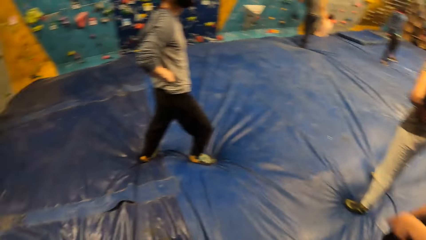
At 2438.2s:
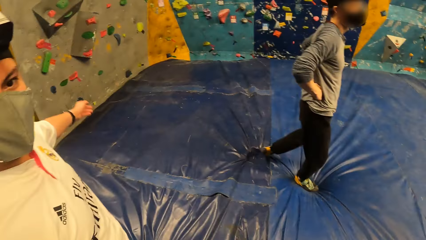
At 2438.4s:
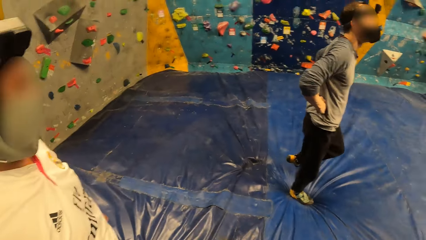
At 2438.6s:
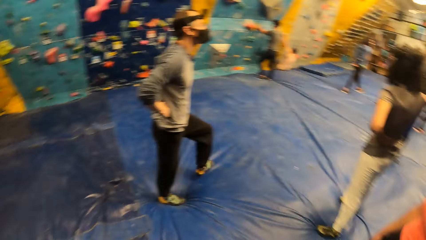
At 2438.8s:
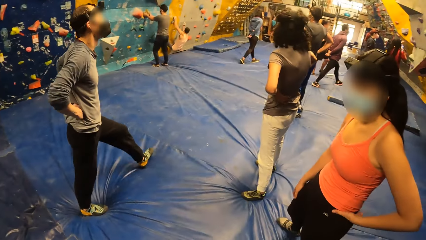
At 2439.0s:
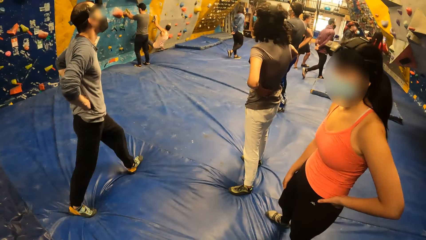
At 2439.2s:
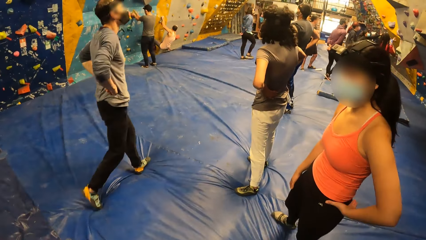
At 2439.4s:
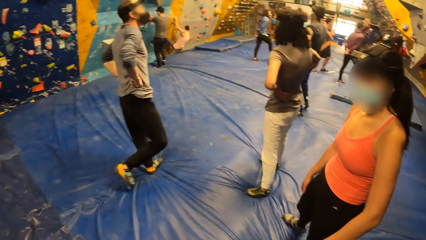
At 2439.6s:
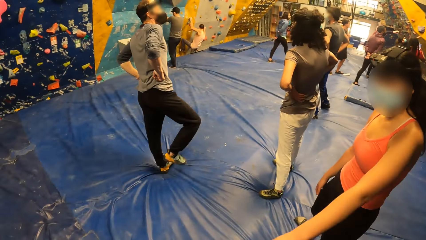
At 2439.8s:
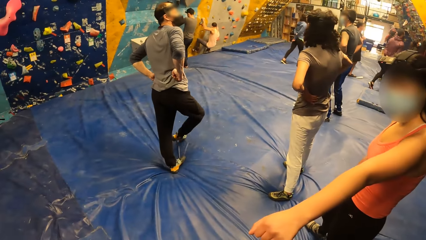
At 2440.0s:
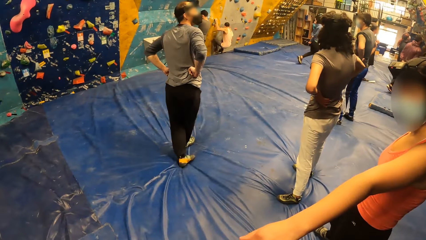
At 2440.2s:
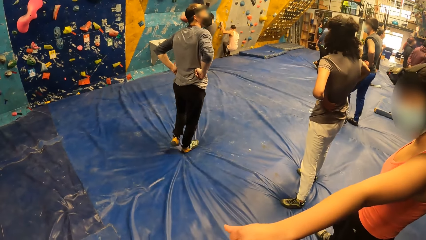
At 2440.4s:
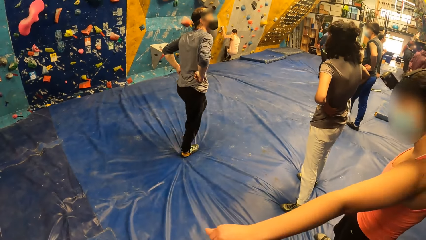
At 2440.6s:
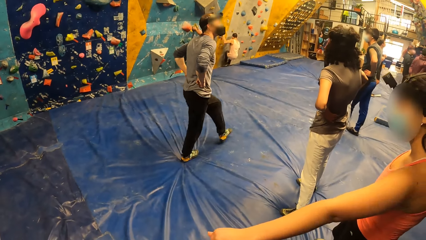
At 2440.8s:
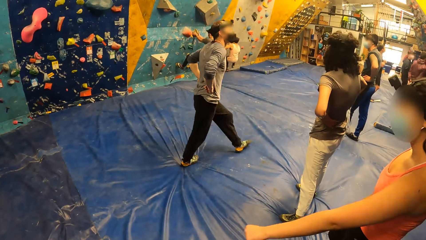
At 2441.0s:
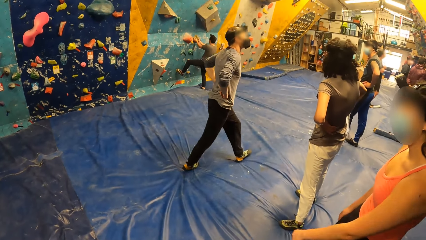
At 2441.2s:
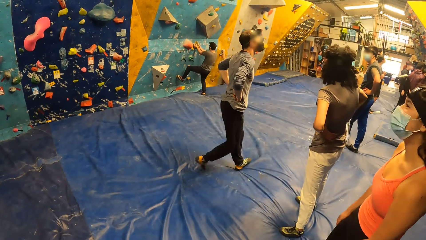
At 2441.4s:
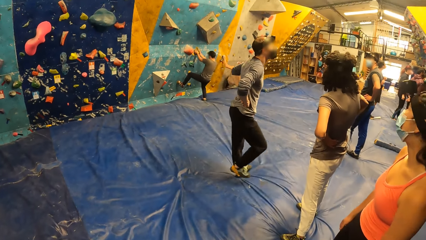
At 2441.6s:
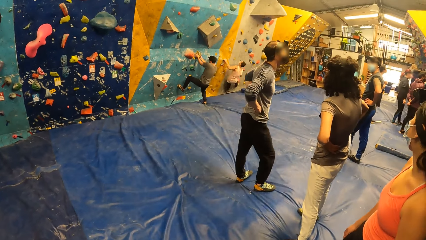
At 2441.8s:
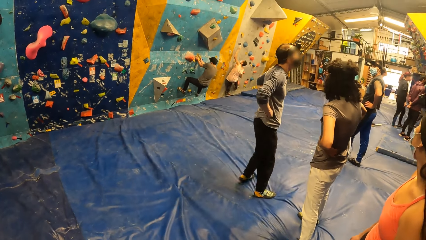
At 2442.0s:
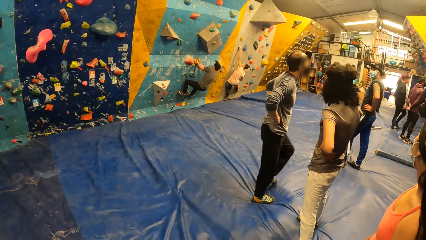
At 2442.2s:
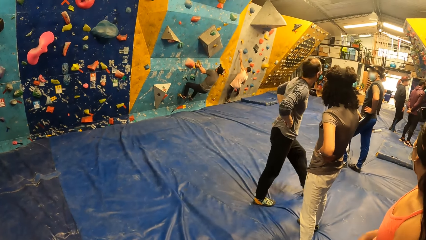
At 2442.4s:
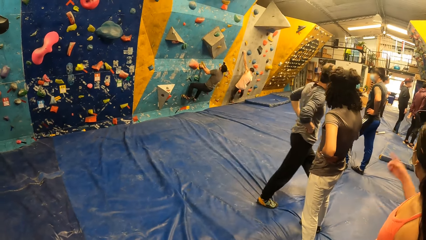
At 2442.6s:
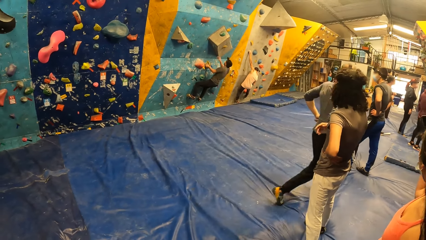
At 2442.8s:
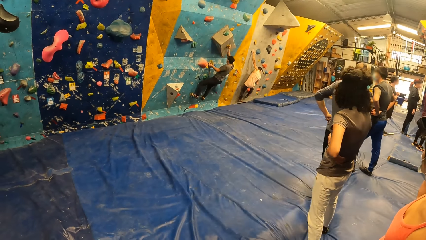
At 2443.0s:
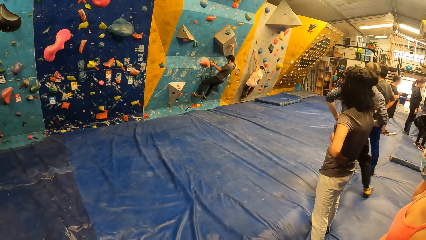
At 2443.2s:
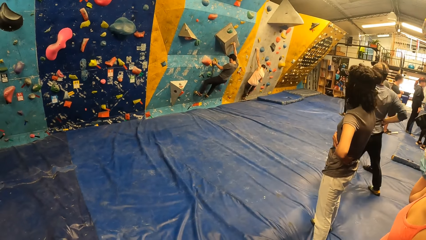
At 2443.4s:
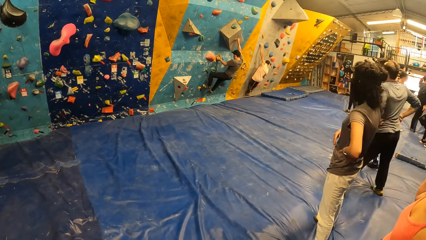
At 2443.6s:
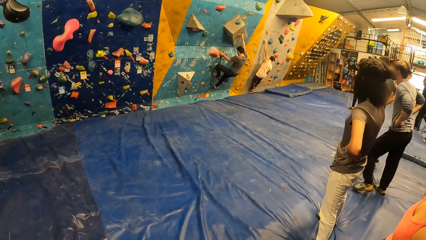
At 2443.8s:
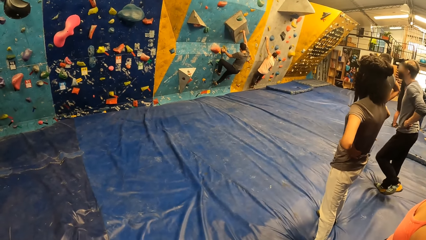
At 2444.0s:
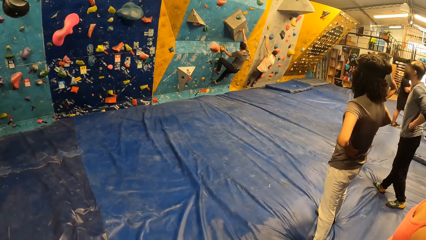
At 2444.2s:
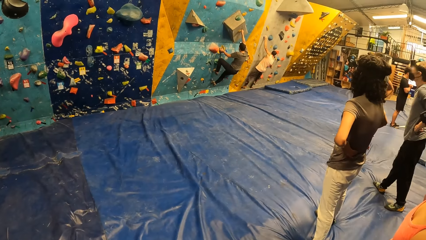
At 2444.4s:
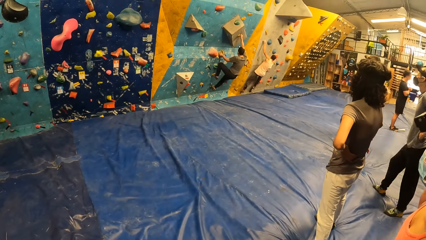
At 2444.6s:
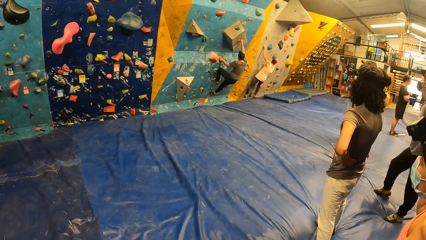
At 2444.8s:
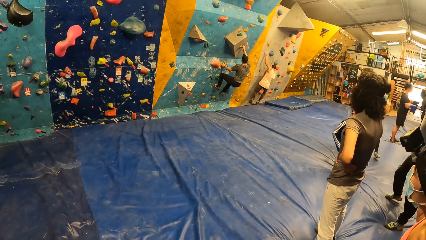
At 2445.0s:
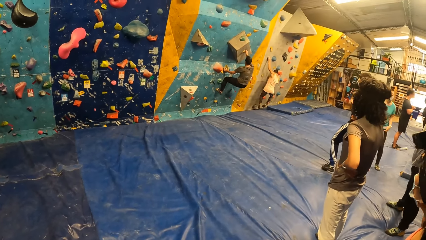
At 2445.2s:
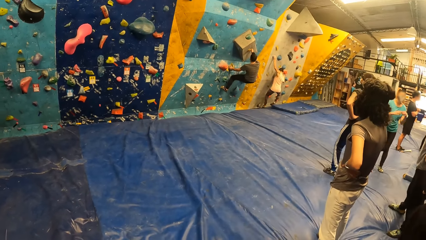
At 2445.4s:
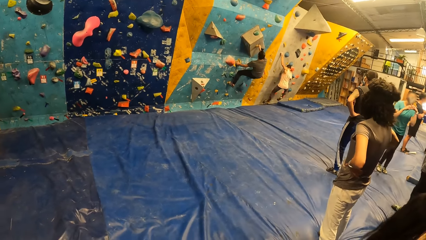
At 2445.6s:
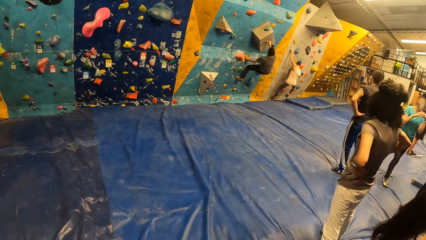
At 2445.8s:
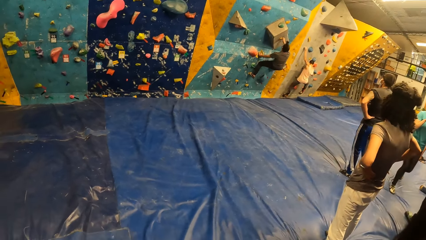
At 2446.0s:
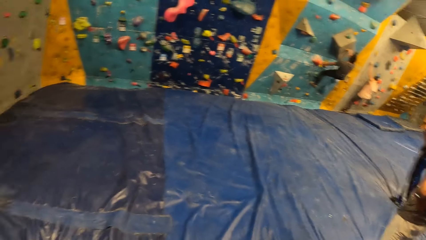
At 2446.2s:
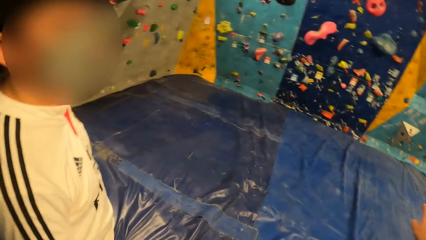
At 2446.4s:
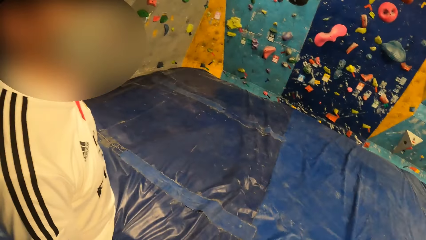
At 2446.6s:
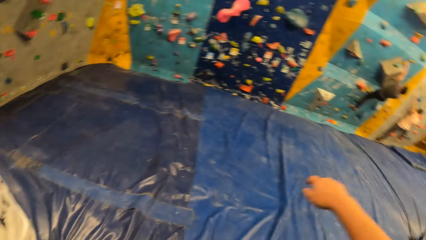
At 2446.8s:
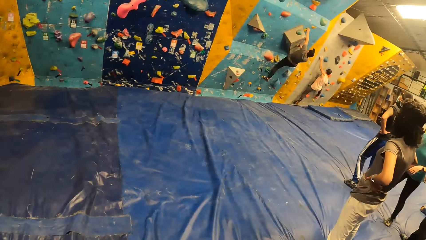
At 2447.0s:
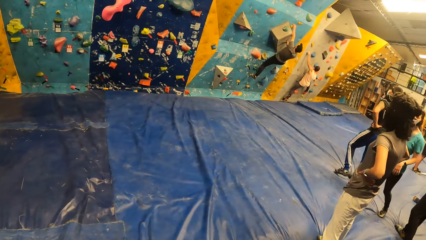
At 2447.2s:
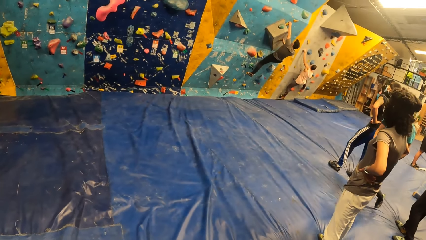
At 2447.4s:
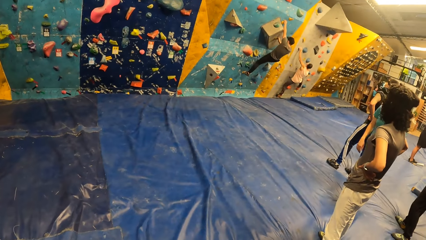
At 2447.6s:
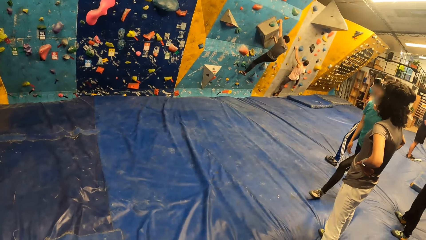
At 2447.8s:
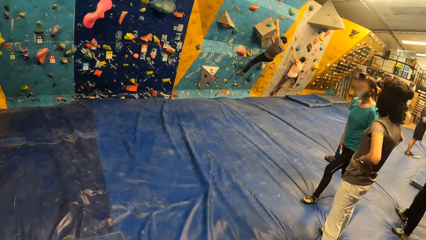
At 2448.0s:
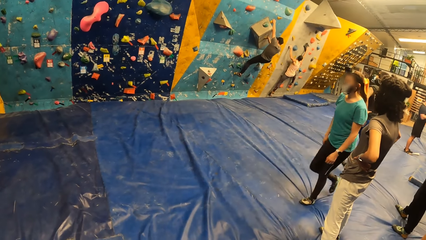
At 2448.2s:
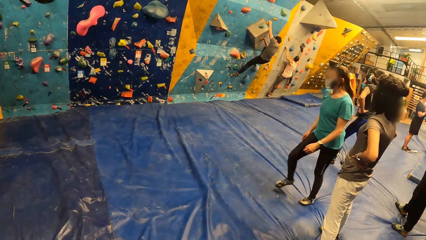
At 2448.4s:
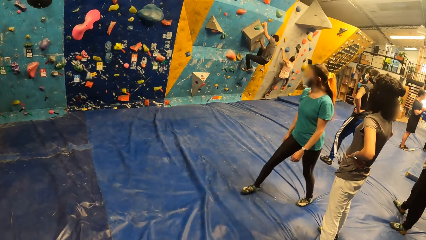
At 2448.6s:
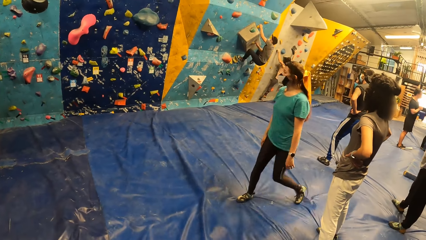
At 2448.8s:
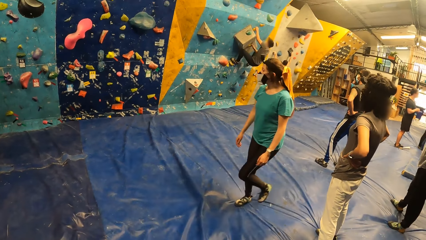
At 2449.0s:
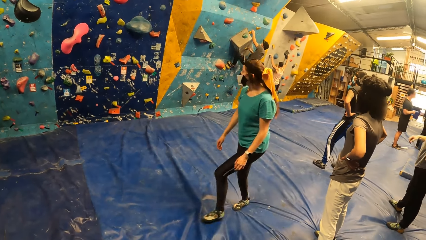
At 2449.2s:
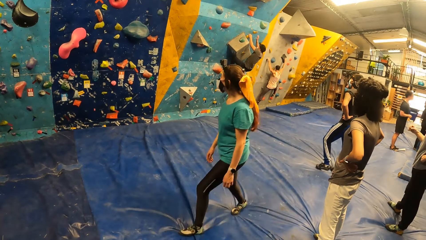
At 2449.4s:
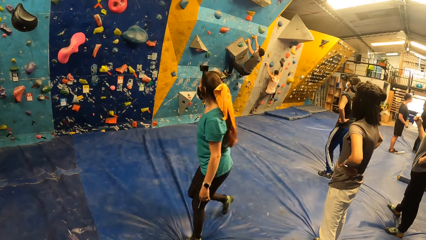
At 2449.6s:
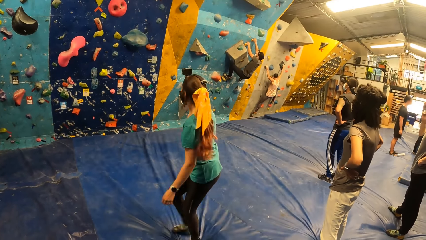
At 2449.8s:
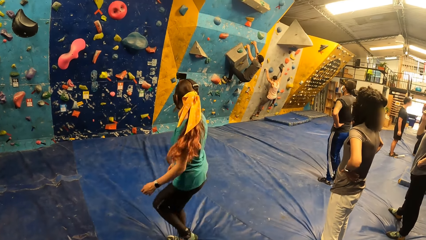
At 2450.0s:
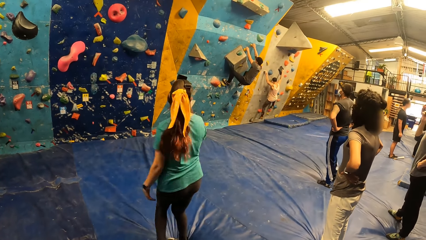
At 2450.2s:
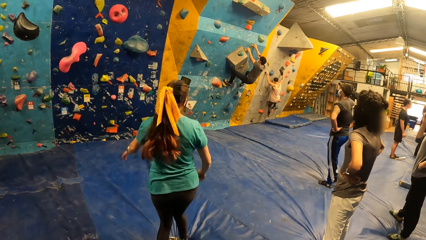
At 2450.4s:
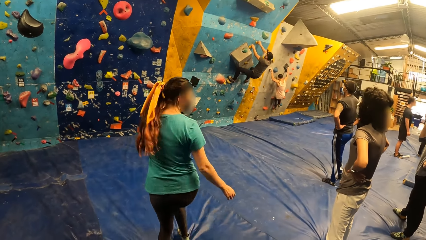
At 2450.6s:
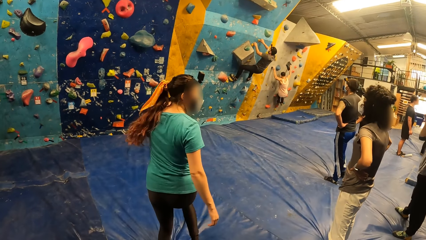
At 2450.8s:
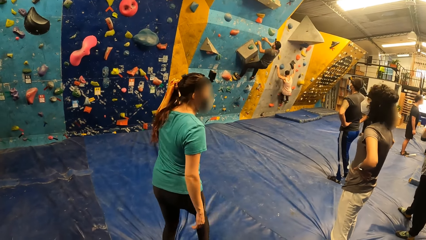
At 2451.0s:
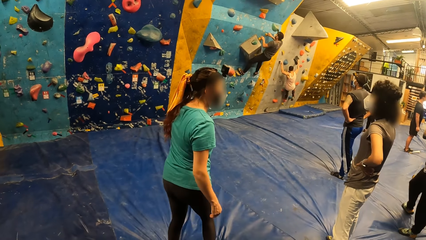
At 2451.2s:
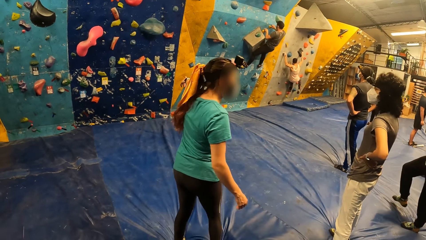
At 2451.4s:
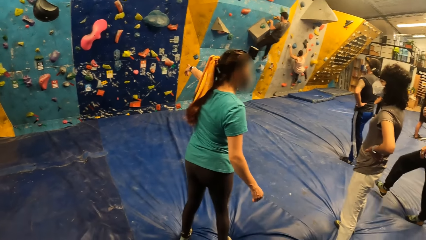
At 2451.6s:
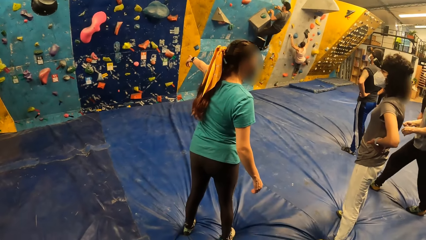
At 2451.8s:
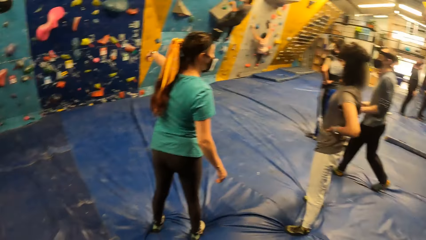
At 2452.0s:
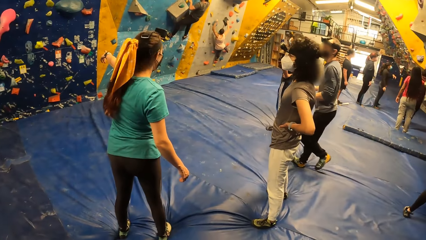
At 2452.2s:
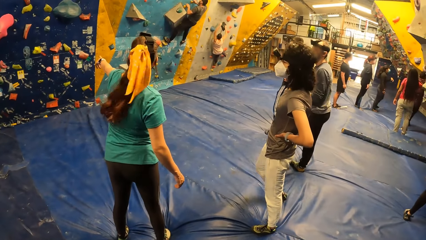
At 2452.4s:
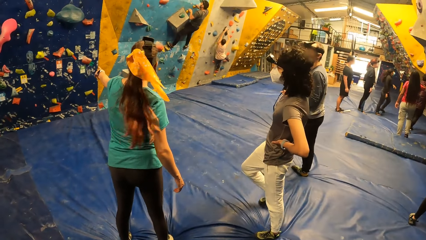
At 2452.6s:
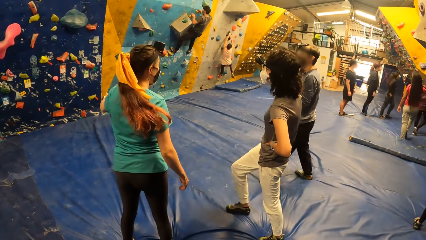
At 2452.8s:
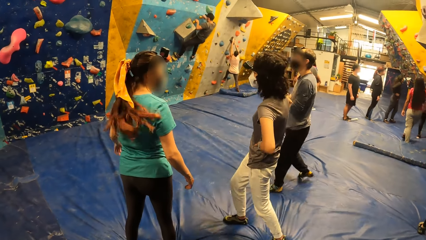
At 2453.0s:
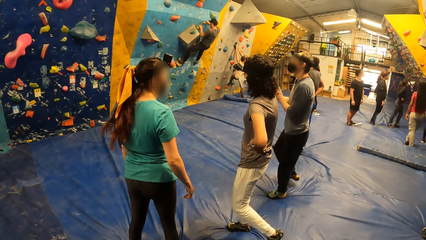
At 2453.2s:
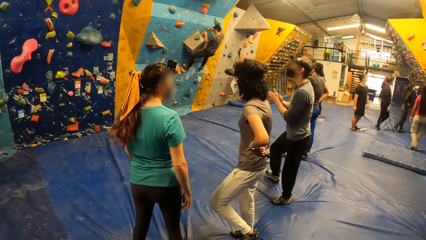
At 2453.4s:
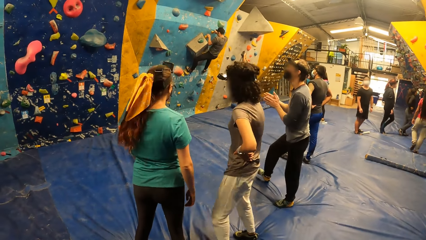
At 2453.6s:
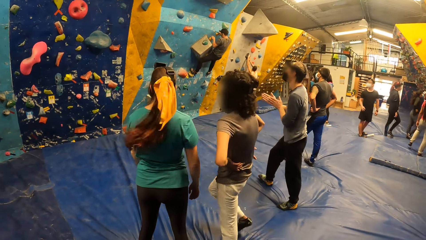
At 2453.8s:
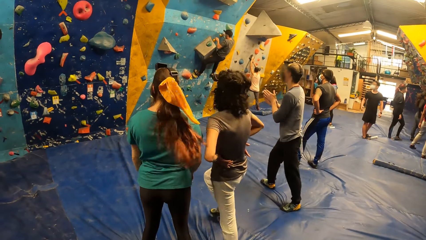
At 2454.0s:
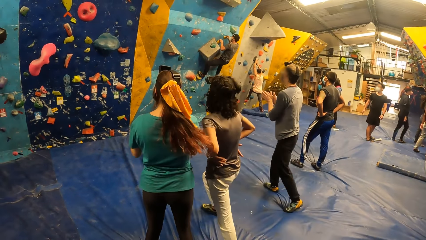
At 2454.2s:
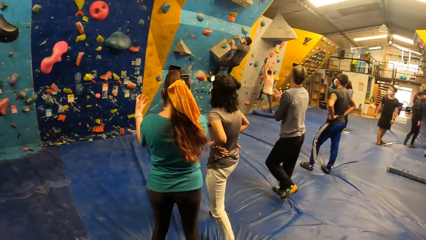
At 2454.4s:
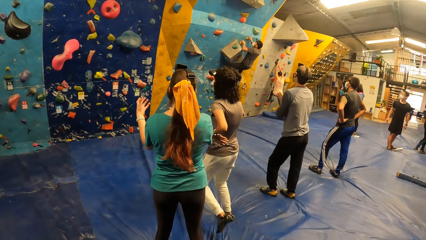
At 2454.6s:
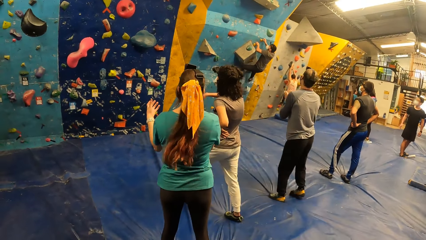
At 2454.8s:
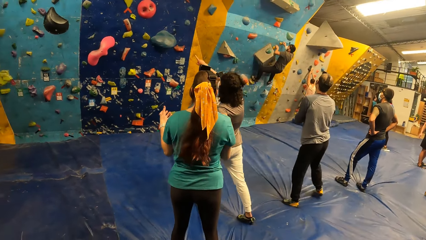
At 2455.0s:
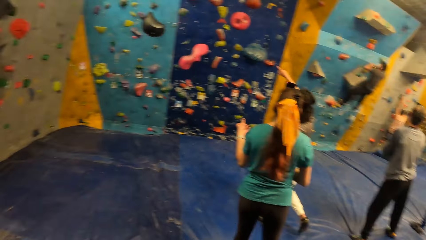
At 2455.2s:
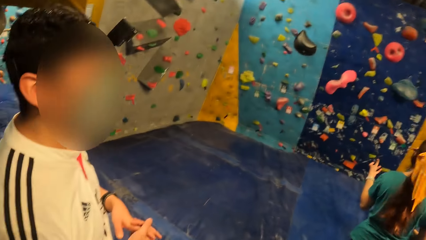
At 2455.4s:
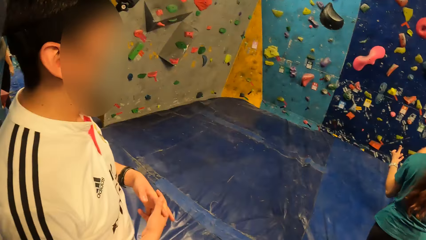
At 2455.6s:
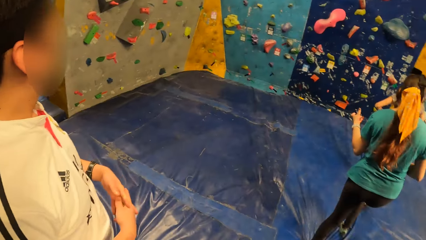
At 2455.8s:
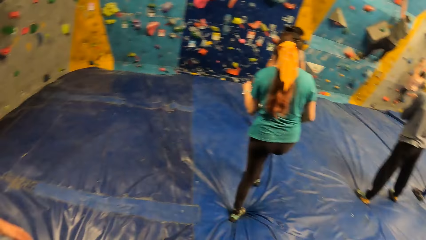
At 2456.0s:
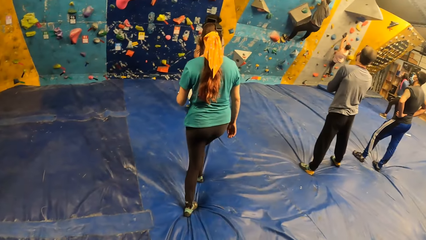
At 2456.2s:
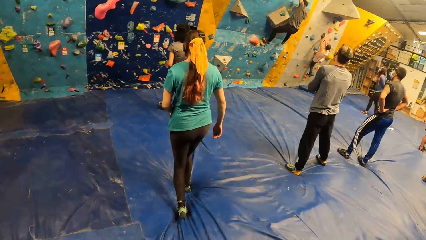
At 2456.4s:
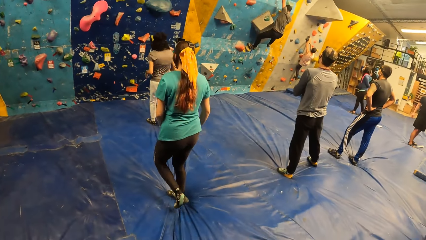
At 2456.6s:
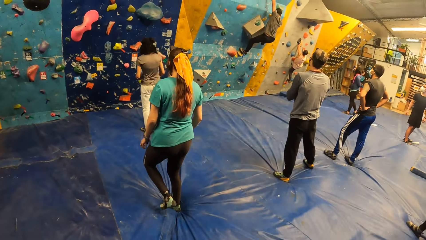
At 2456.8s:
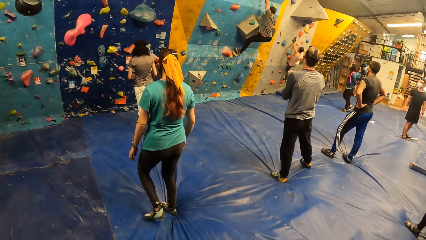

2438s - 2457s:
The camera wearer interacts with the woman. They move a hand. They look around the rock climbing room. The man drops a foot on the floor.
